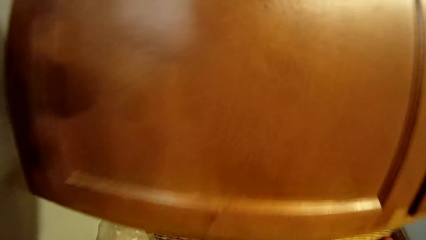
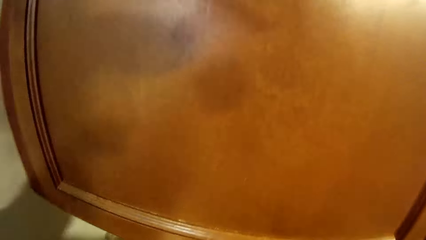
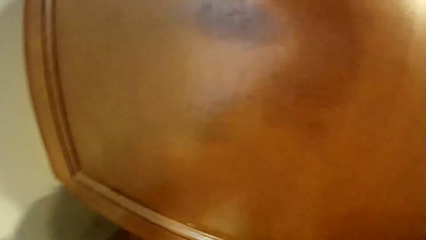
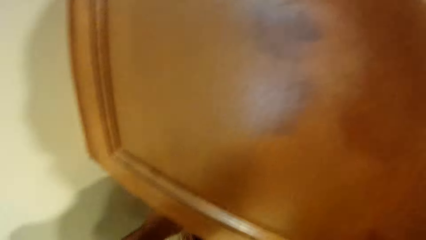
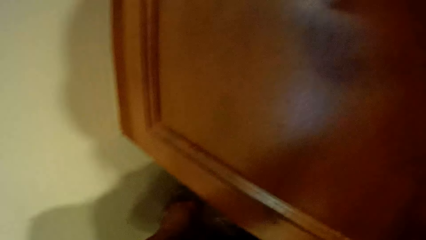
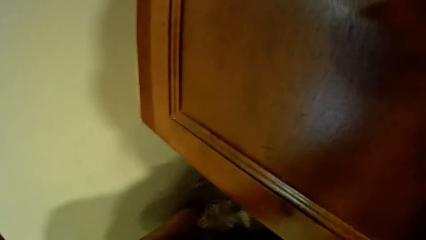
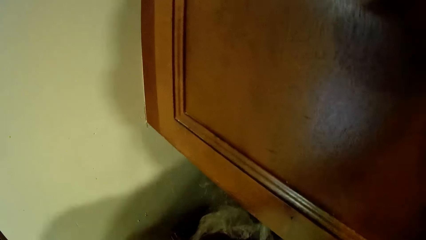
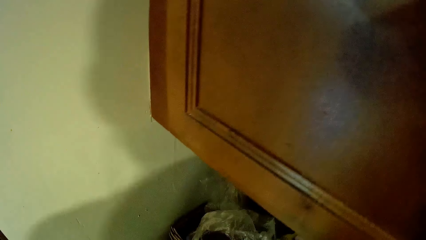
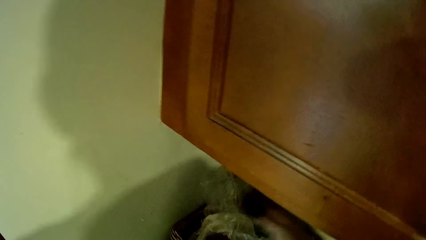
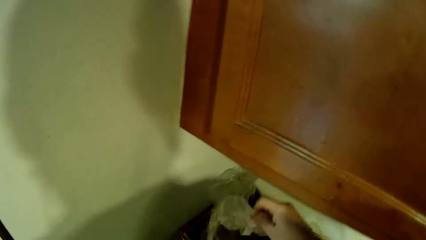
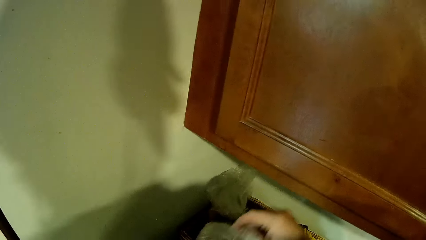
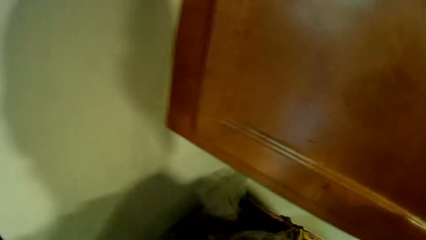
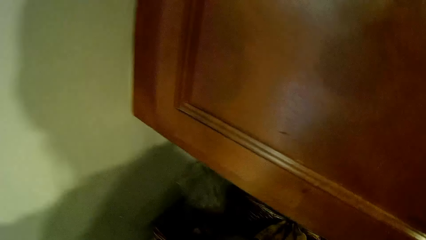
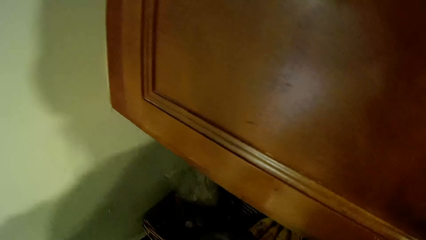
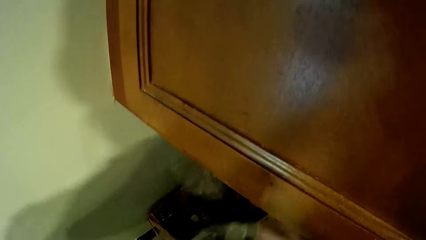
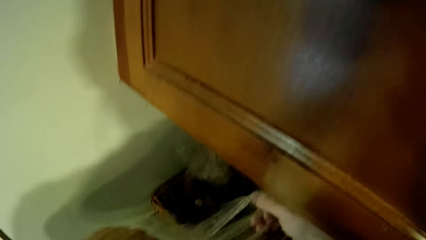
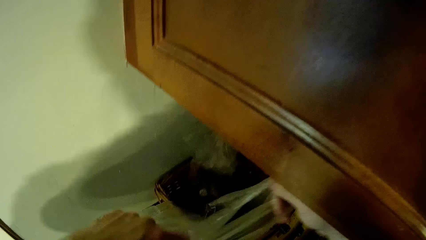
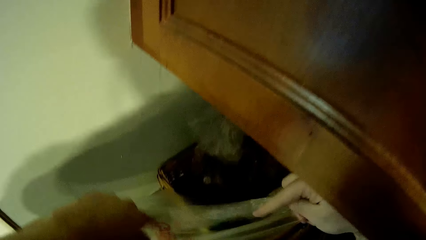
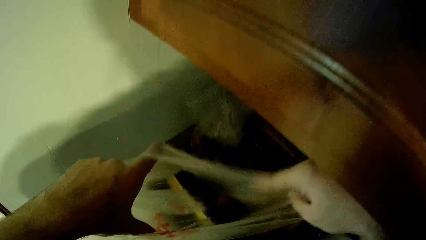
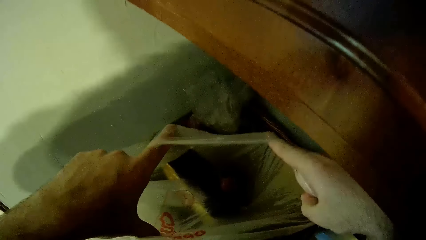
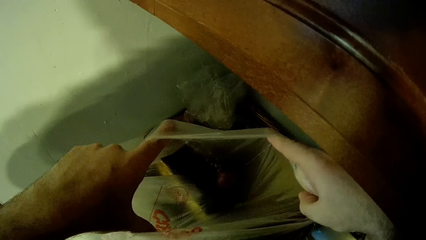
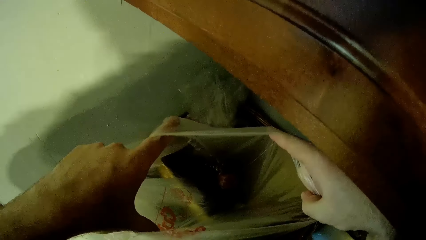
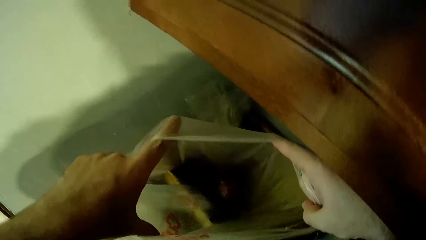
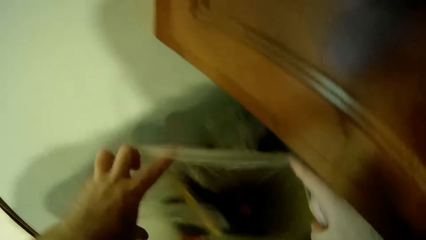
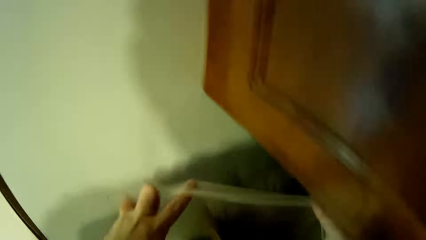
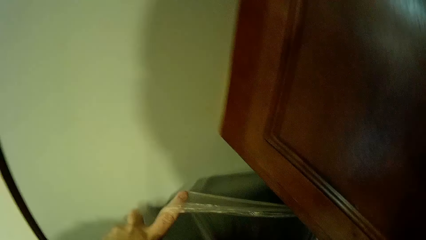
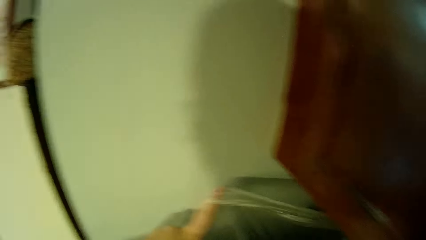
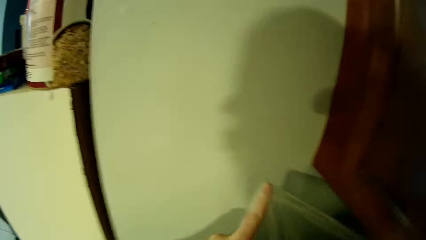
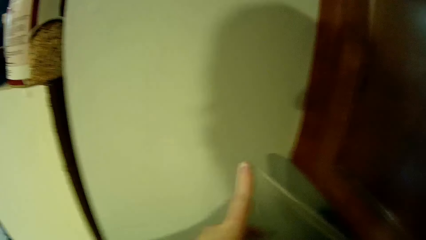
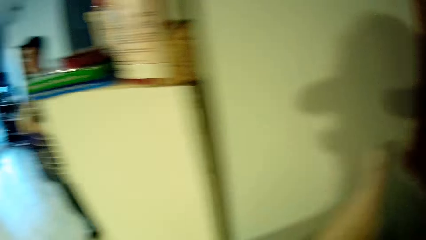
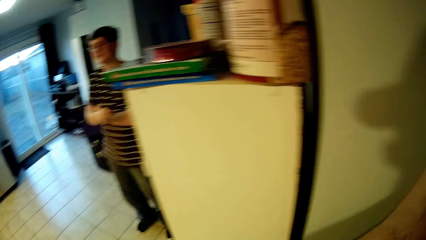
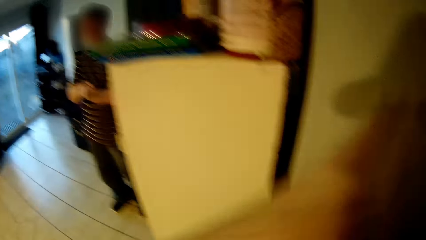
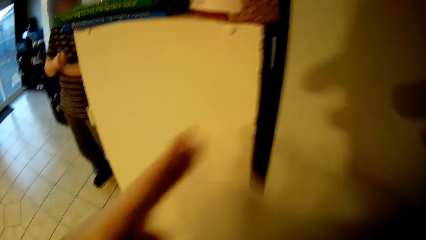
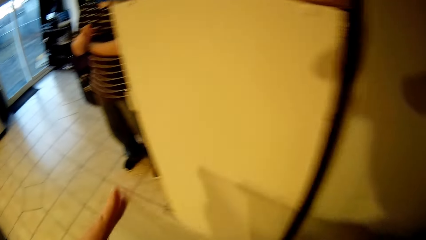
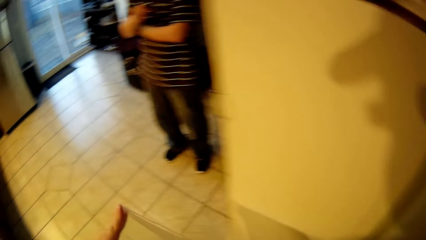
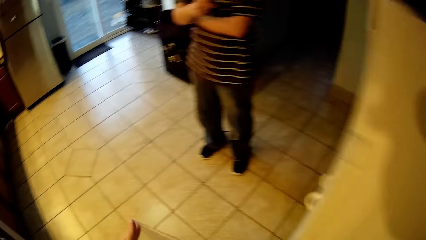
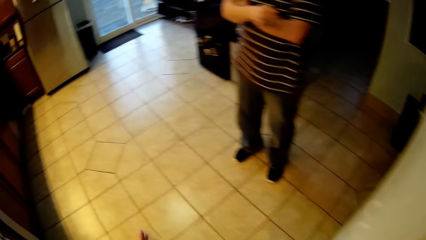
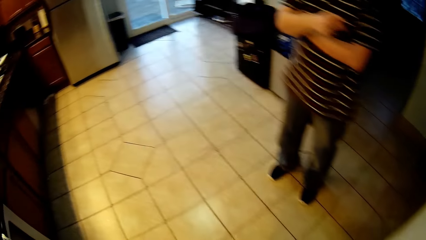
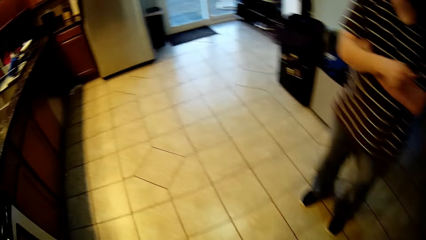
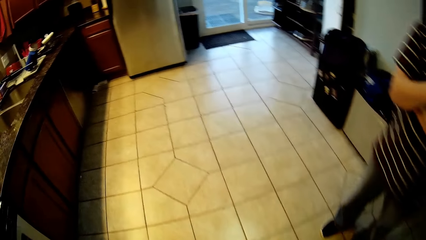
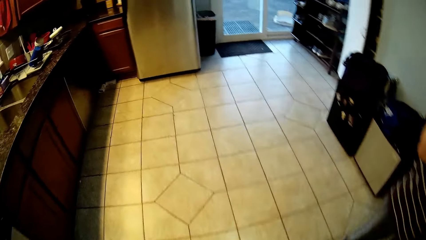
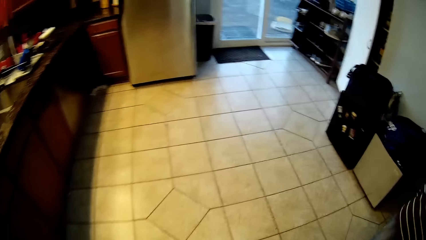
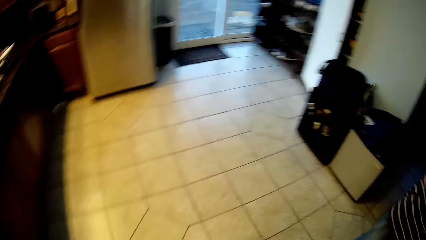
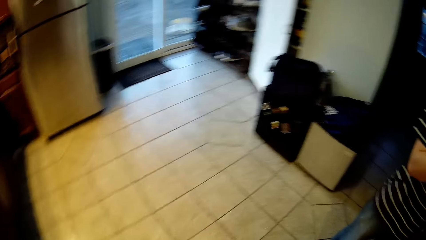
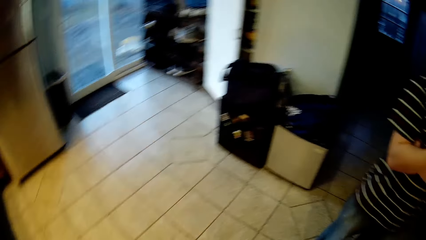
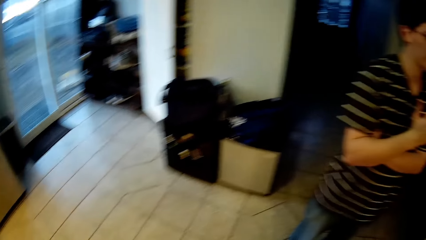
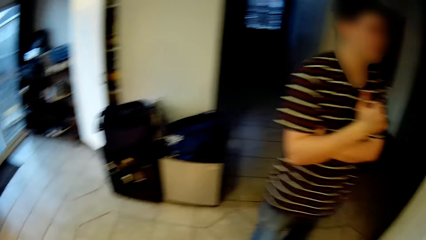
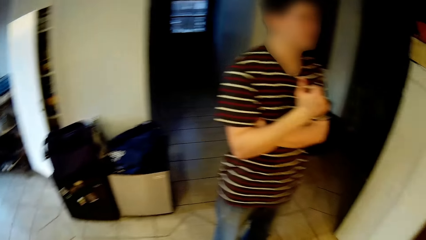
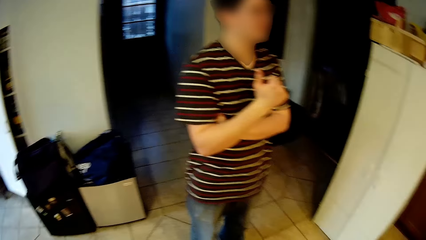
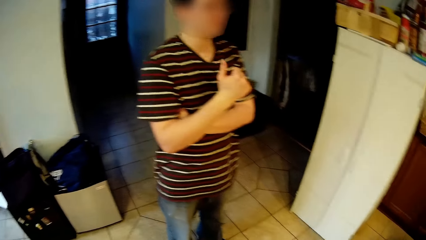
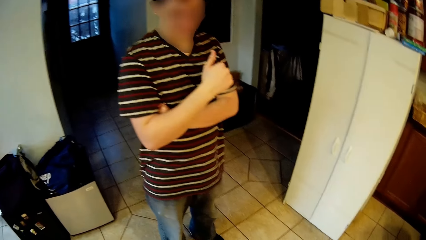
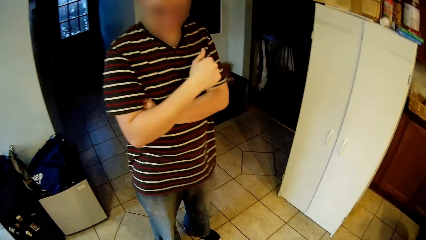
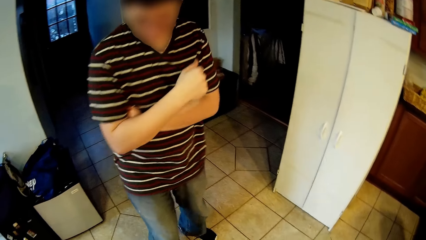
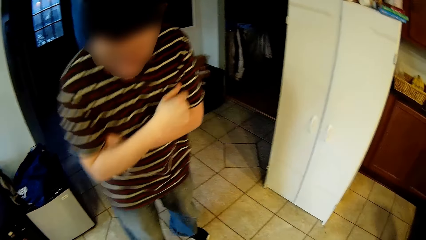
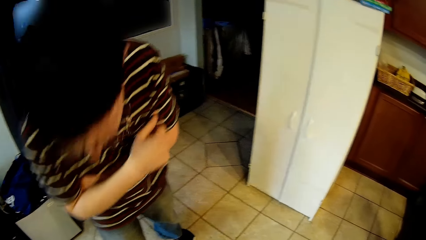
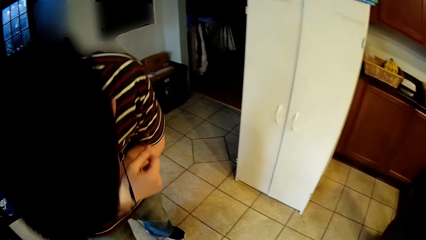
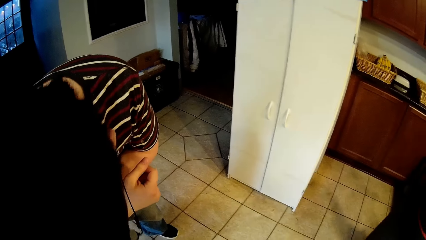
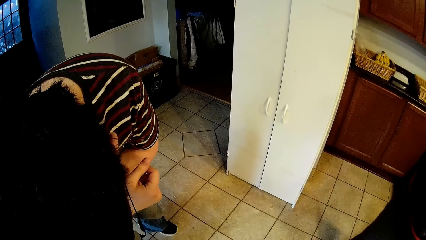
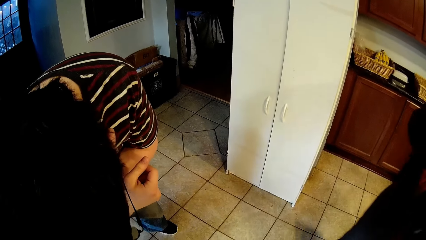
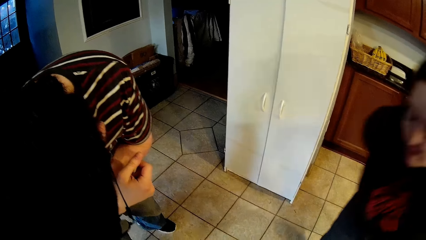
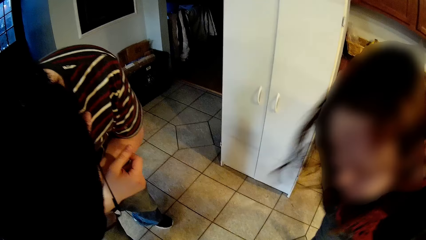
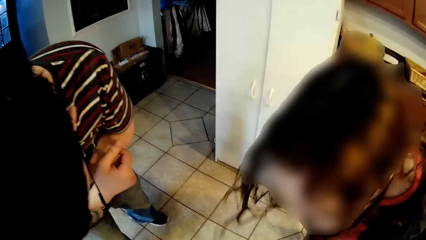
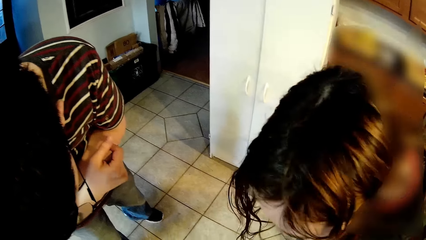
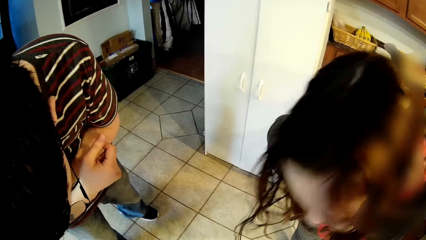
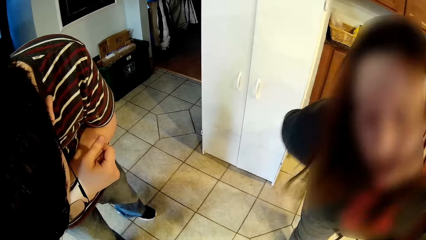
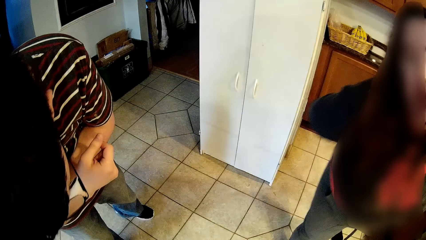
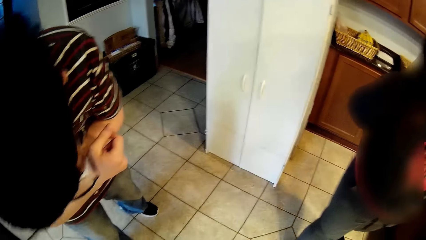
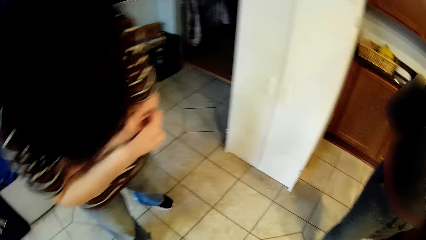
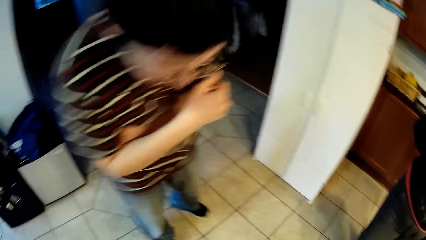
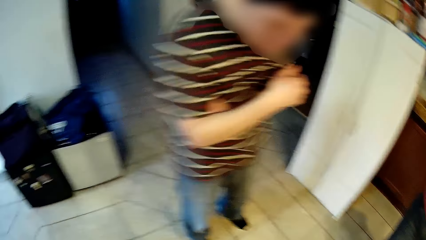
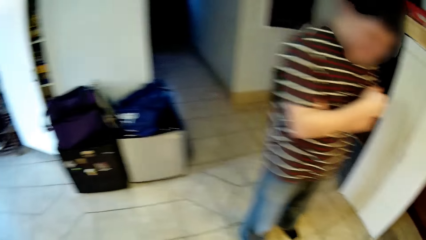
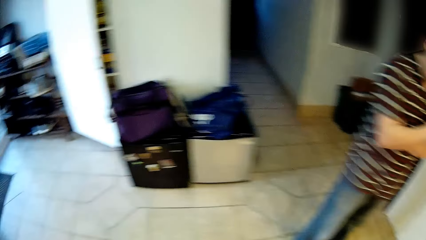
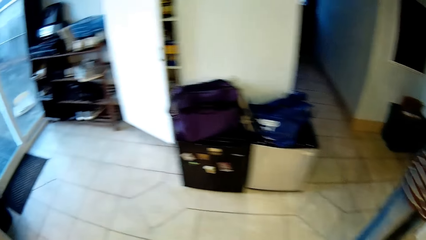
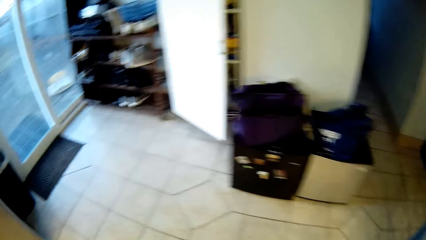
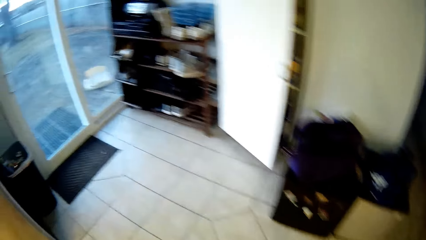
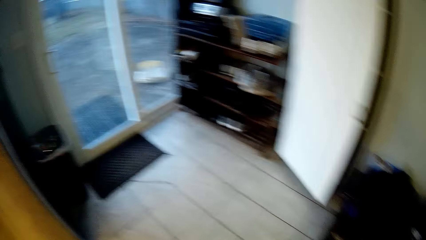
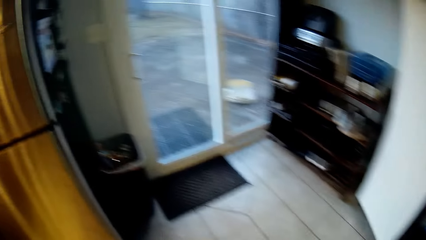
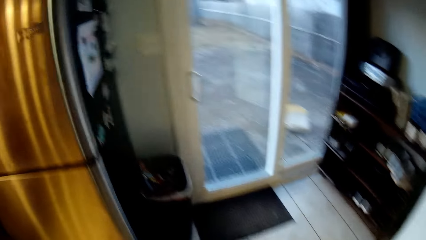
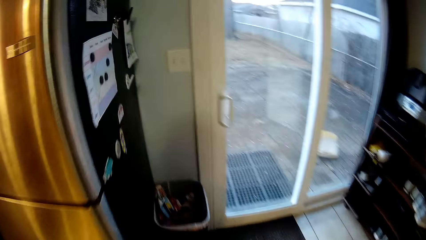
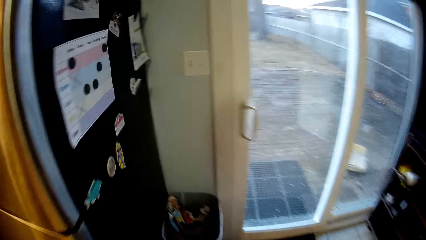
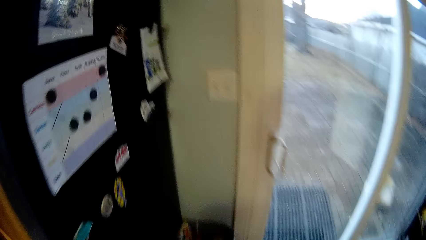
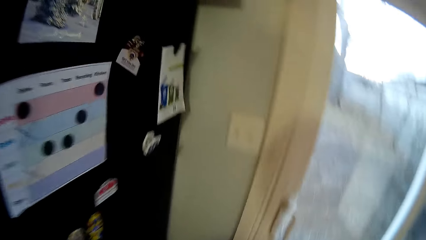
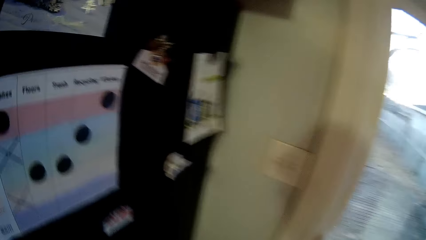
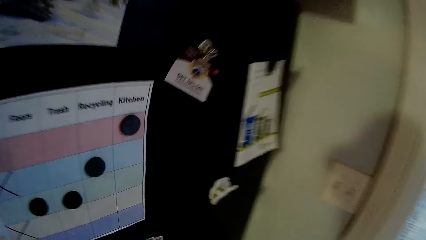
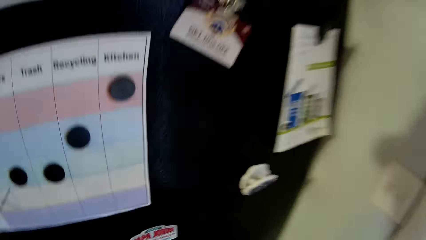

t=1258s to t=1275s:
The camera wearer puts down the bananas. They pick a plastic paper and look inside the plastic paper. They hold the paper. They turn to the side. A man moves the hands. The camera wearer walks around. The man bends his head. Another man bends down. A woman bends a head. The camera wearer turns around and walks around.
